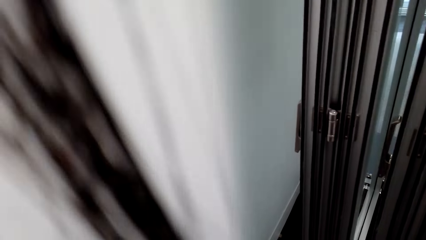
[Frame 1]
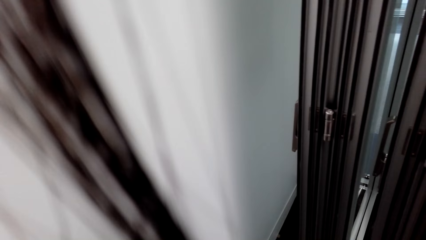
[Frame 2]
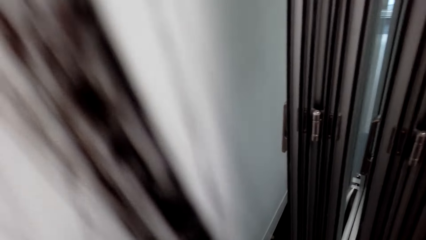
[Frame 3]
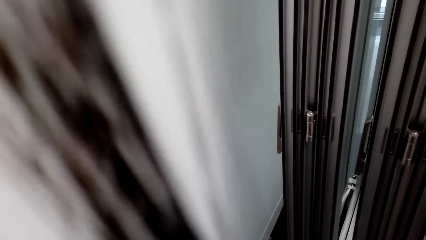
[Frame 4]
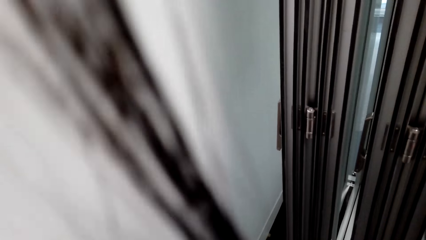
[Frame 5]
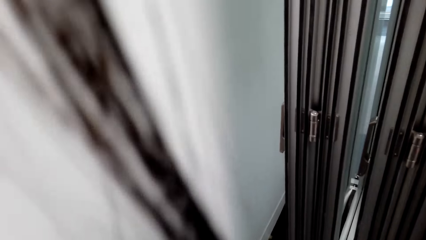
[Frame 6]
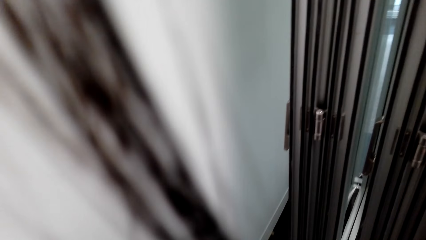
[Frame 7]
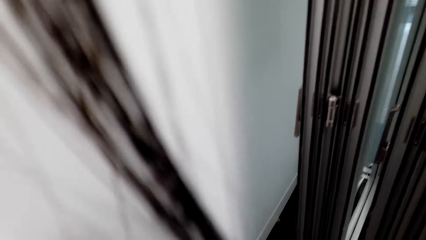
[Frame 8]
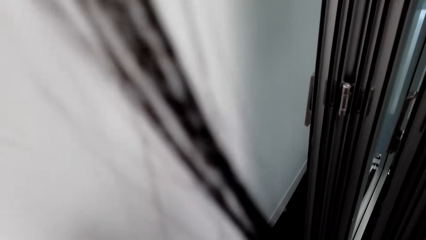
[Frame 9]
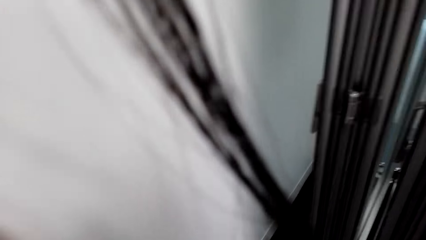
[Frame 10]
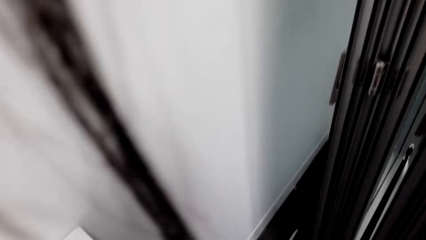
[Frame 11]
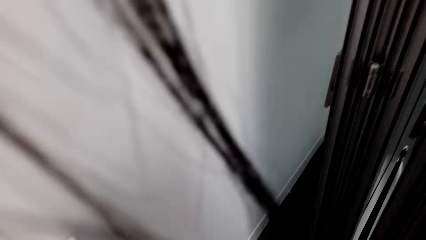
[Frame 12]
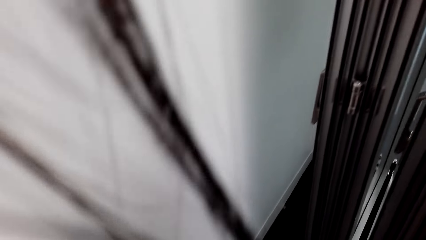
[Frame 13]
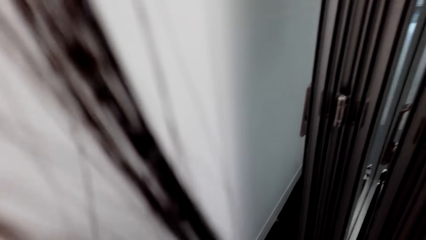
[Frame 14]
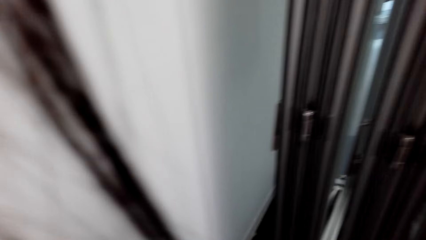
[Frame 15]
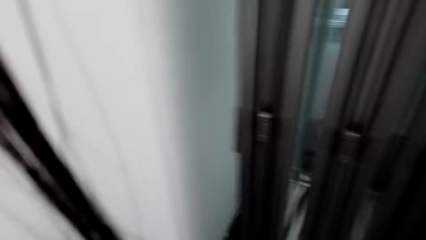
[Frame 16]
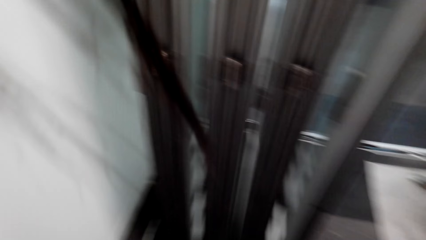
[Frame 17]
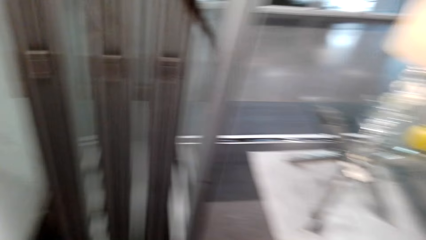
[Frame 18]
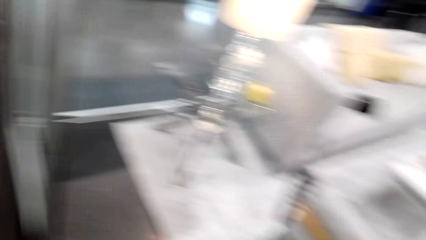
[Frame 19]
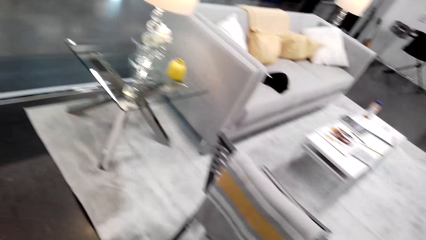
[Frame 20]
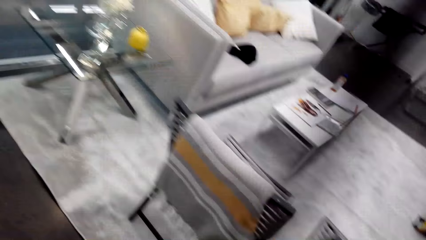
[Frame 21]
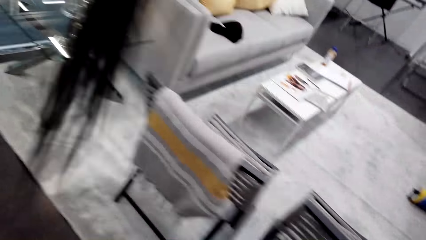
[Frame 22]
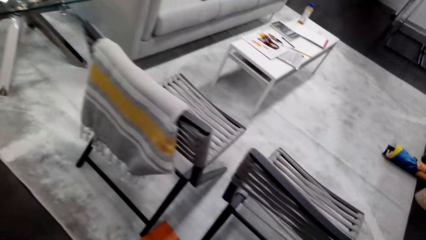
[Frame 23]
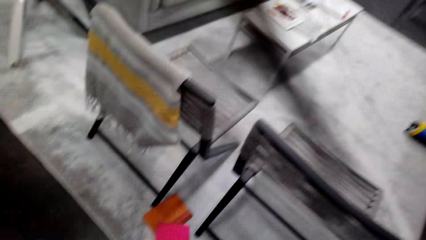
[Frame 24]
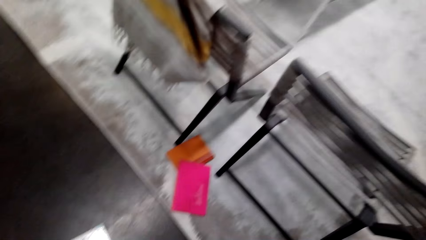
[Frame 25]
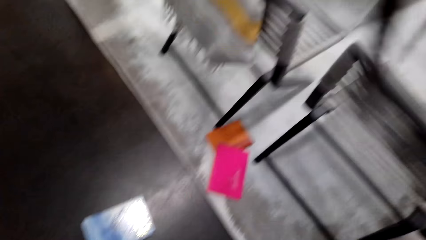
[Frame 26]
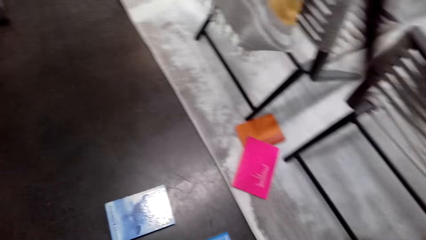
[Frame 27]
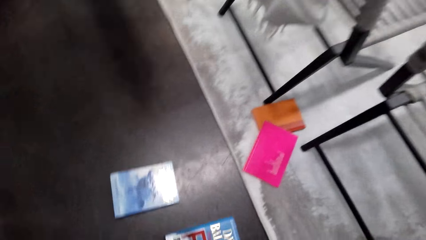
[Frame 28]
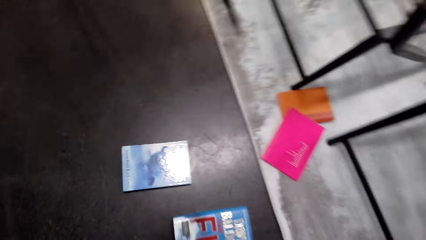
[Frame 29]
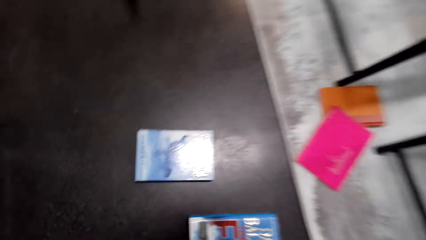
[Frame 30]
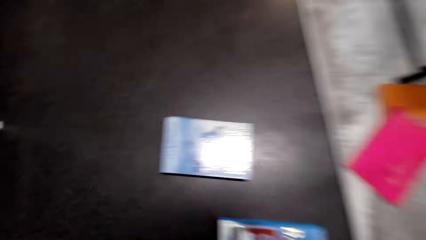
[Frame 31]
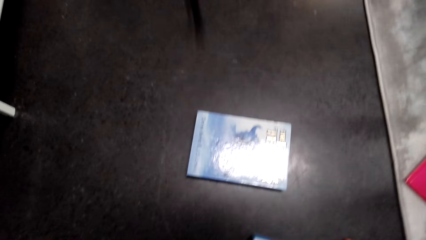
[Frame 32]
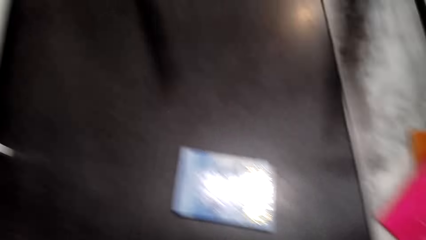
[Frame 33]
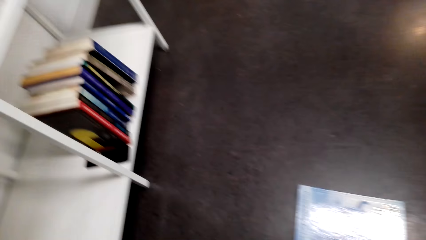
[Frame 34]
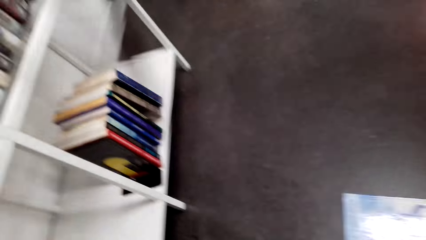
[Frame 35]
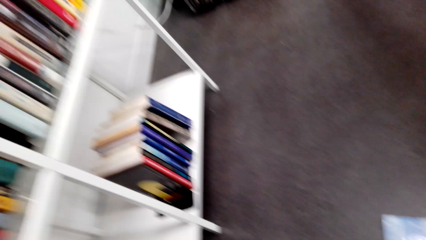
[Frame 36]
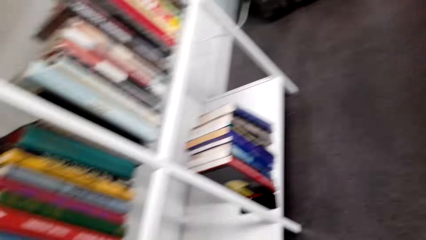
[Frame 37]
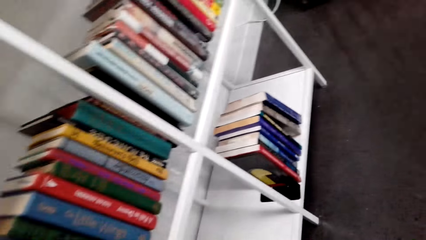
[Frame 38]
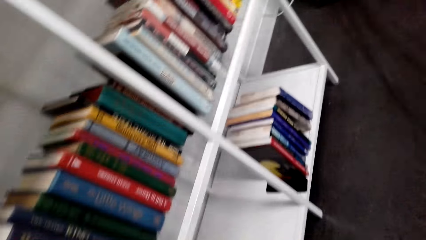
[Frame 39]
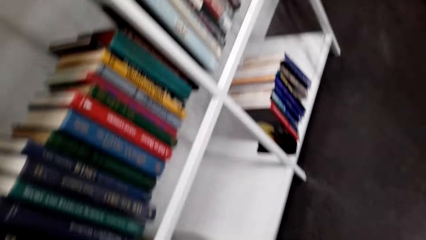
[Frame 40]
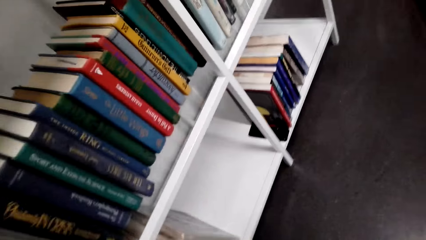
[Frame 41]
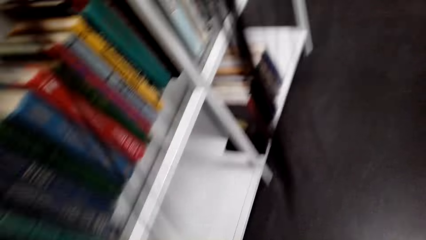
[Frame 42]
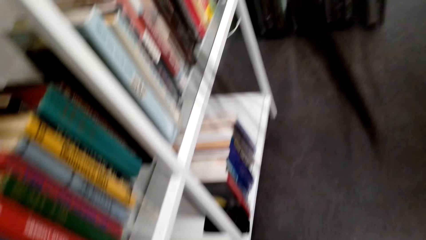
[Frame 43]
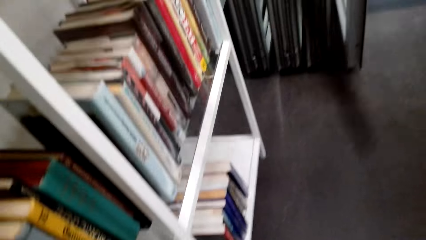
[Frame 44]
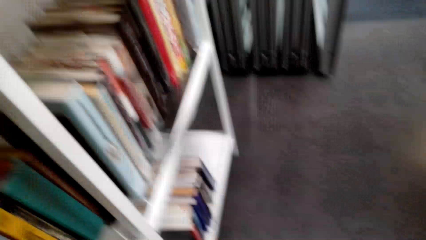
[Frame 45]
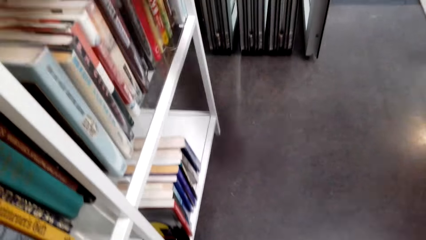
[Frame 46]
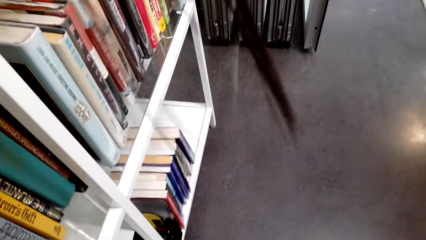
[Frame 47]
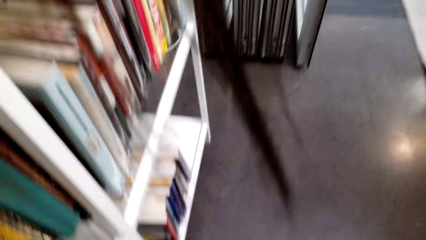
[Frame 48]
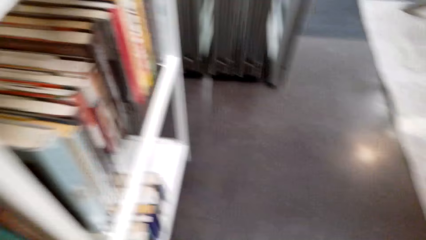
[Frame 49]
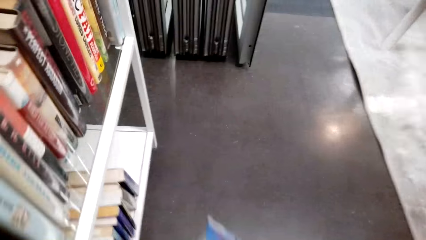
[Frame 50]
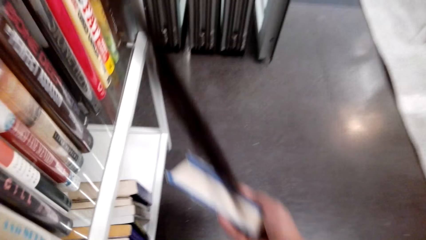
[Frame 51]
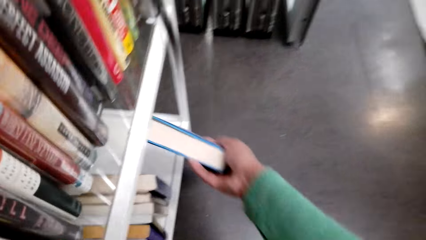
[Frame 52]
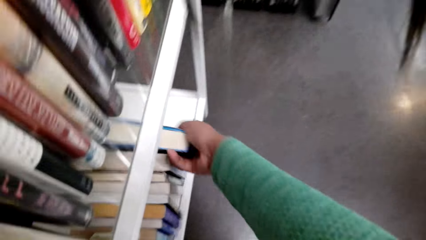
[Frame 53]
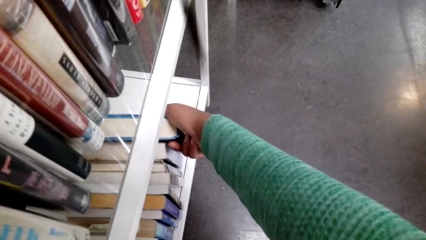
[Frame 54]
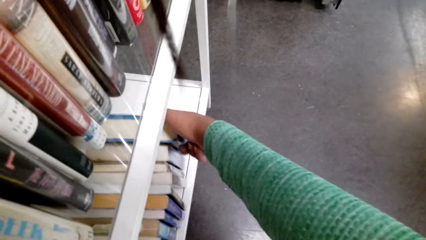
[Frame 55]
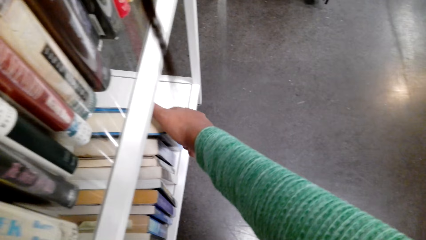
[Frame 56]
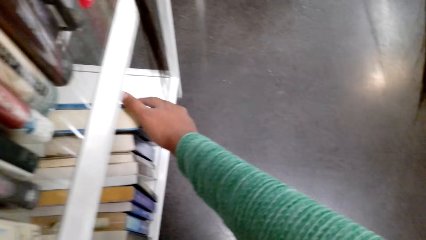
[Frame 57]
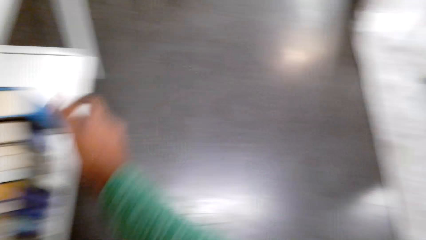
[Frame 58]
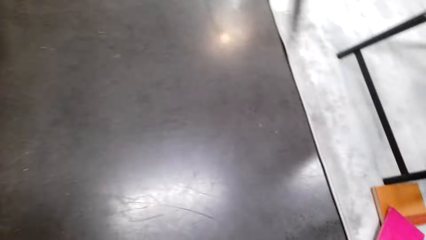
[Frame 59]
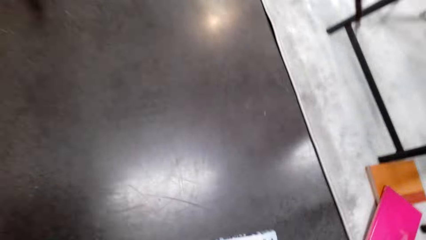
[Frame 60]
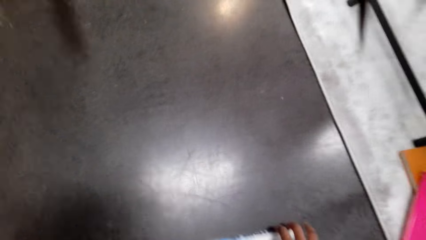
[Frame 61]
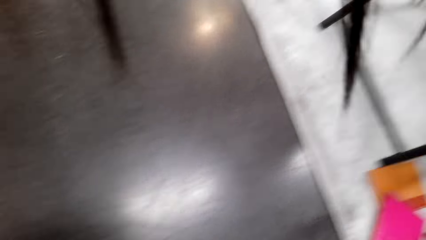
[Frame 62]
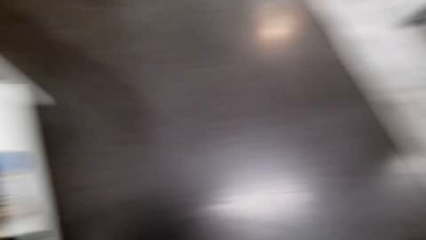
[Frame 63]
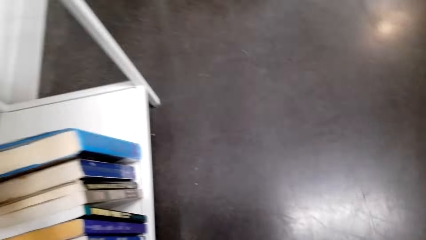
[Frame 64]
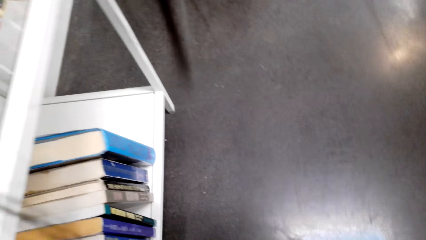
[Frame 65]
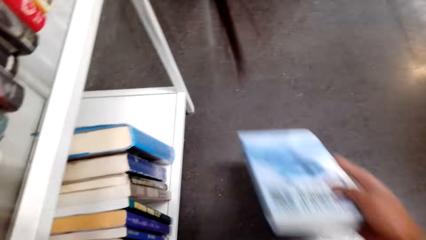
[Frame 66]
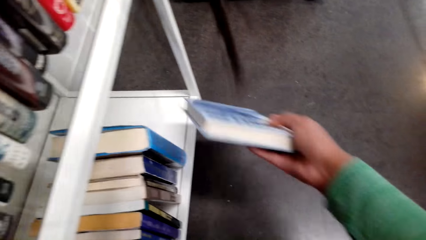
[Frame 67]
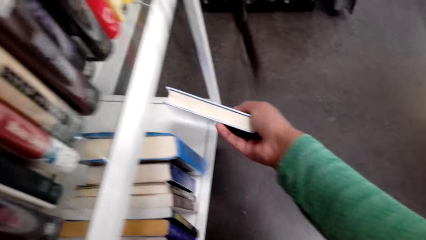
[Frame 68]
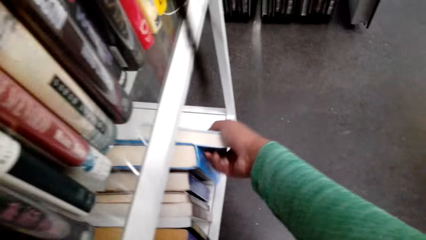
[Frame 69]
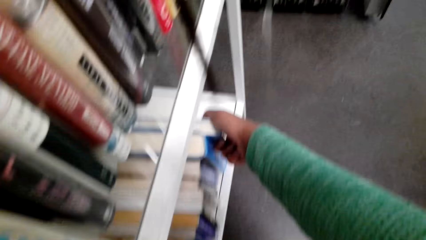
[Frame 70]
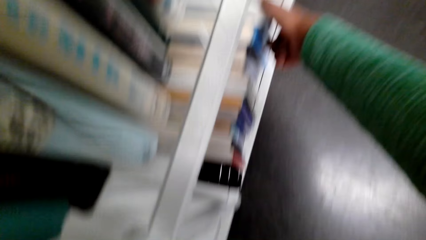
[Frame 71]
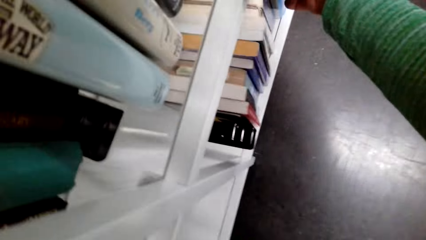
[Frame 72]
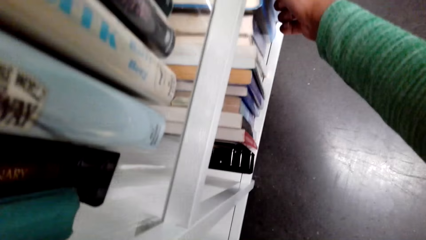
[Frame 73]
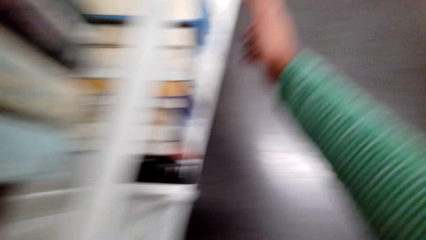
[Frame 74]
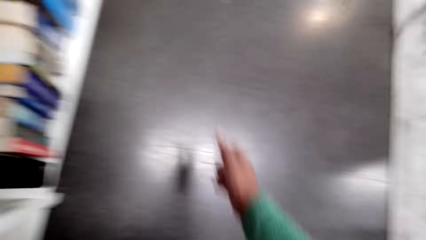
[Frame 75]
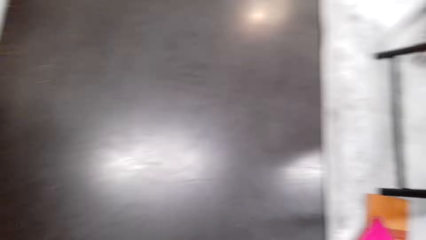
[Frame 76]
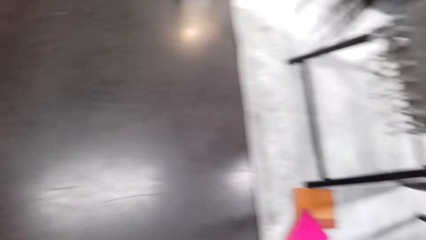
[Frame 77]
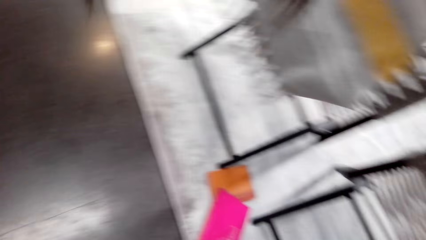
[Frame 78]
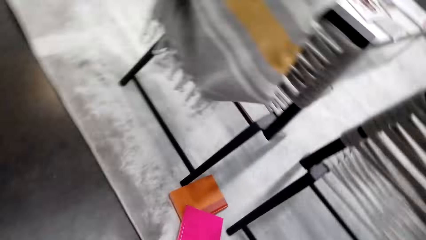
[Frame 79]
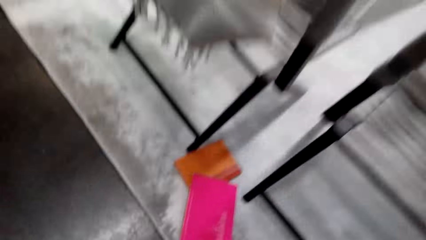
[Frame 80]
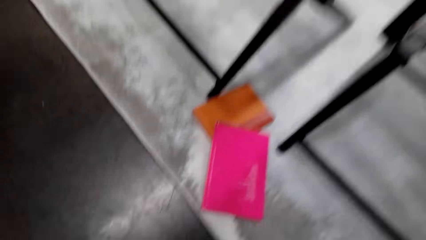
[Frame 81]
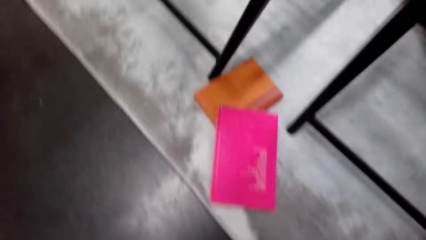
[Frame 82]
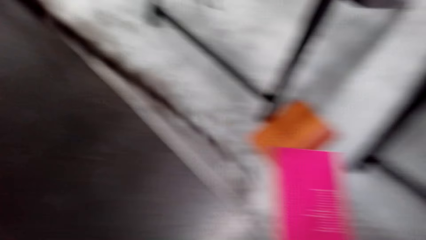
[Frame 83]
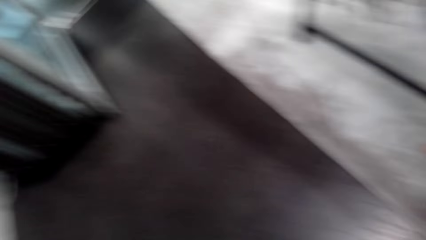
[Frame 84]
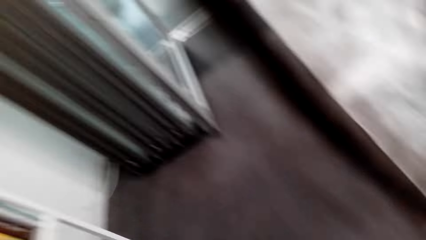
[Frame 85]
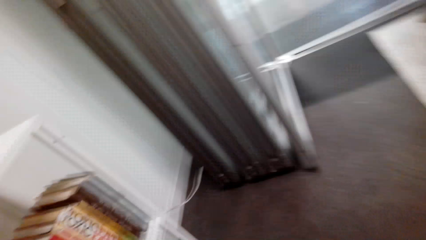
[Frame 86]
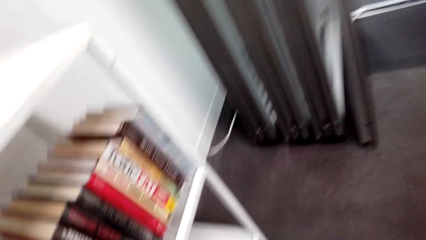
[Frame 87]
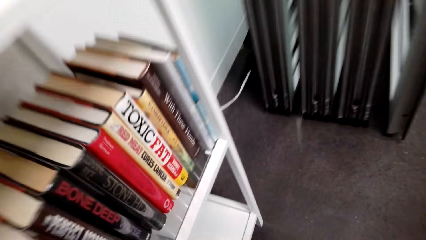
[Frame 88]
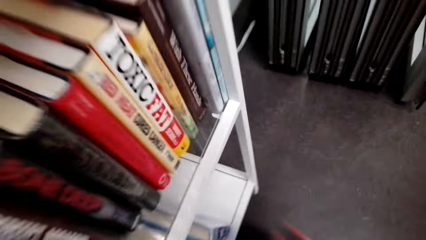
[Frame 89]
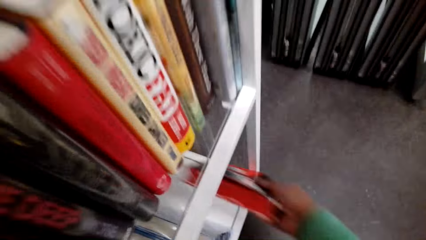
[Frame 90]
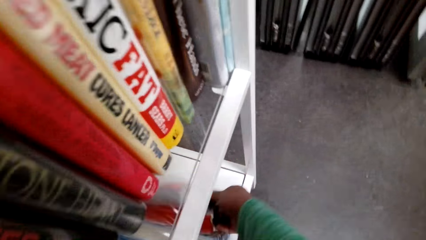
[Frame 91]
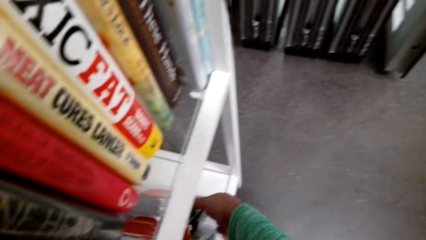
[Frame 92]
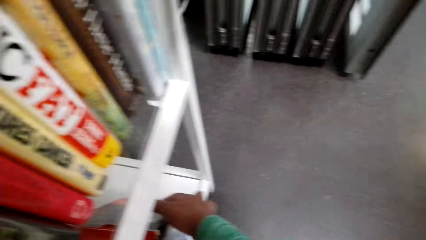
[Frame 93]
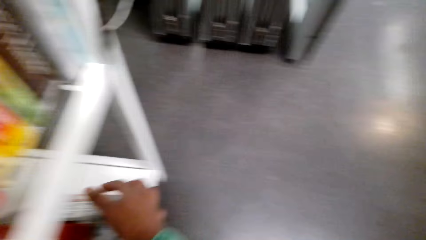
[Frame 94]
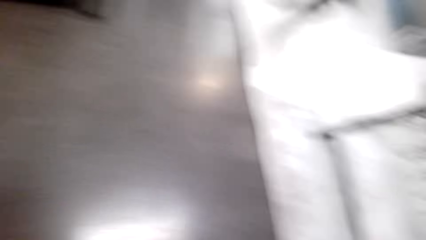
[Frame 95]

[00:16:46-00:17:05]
The camera wearer places a book on the book shelf. They look around. They pick the book. They place the book on the book shelf. They look around. They pick the book. They place the book on the book shelf.
